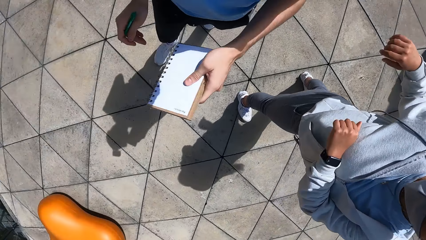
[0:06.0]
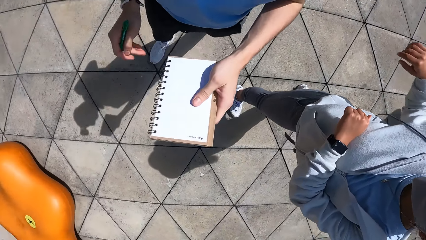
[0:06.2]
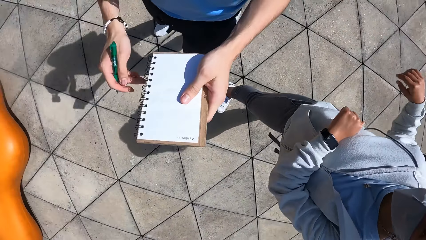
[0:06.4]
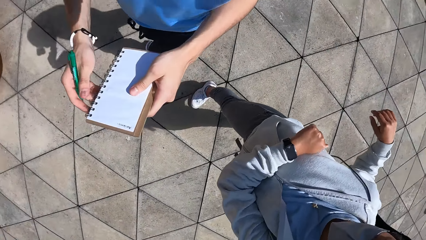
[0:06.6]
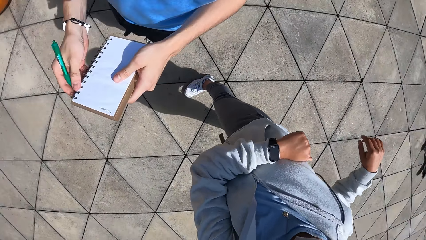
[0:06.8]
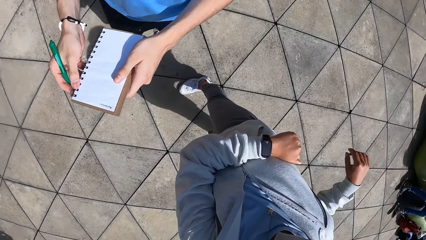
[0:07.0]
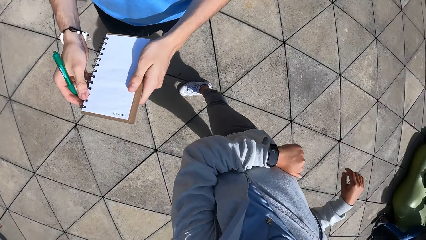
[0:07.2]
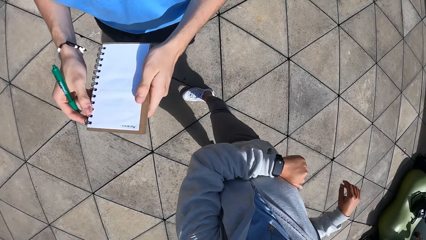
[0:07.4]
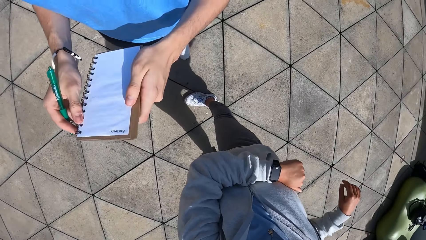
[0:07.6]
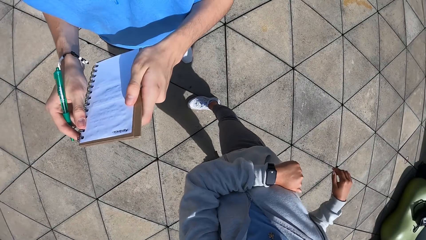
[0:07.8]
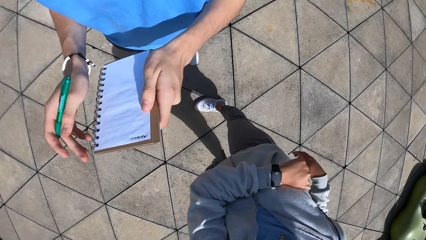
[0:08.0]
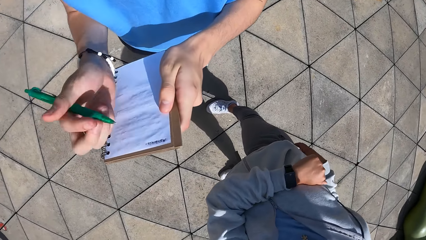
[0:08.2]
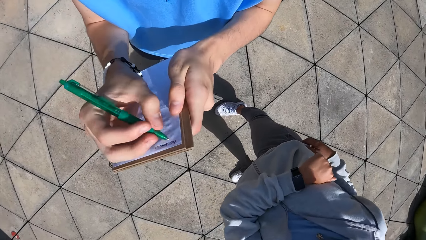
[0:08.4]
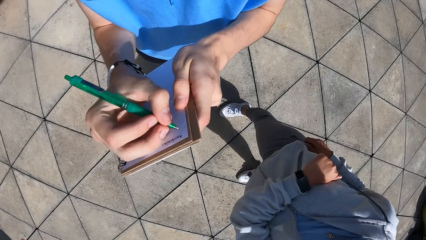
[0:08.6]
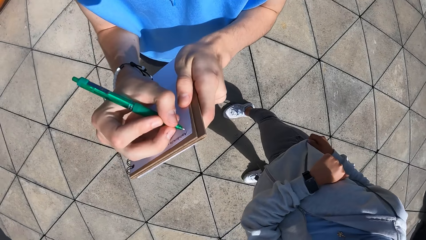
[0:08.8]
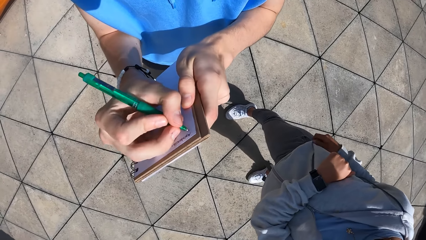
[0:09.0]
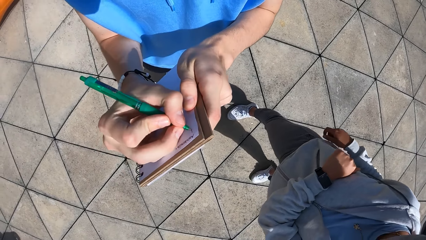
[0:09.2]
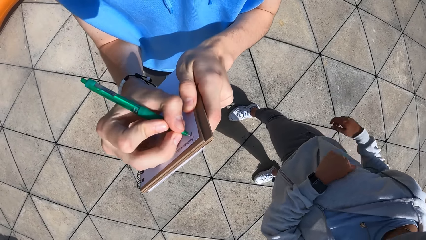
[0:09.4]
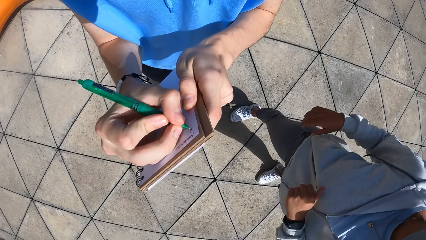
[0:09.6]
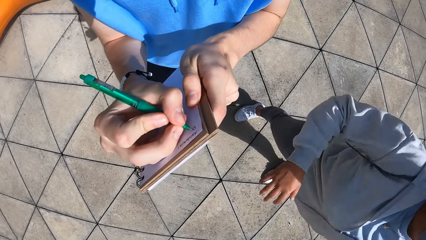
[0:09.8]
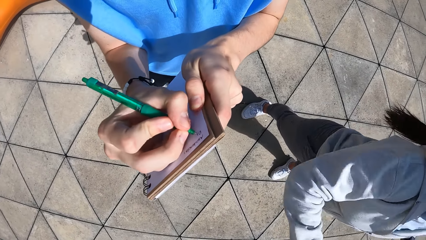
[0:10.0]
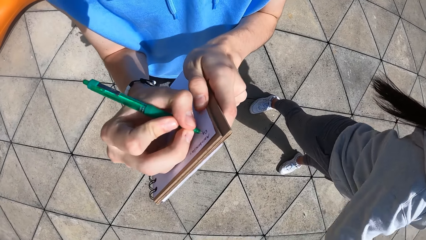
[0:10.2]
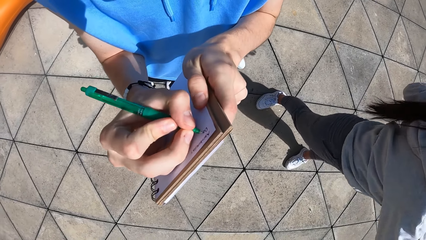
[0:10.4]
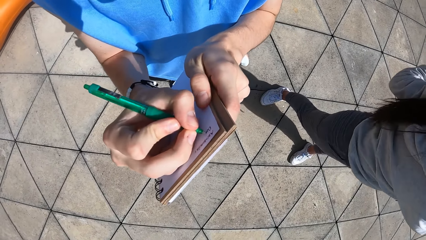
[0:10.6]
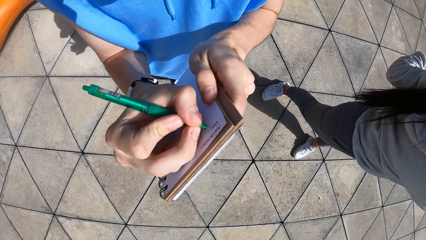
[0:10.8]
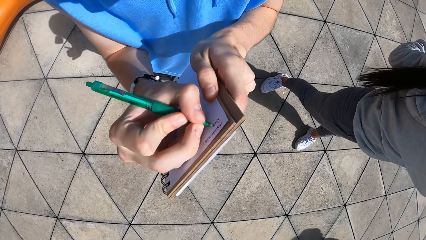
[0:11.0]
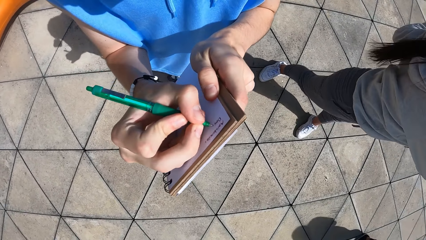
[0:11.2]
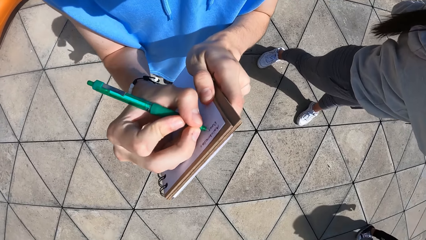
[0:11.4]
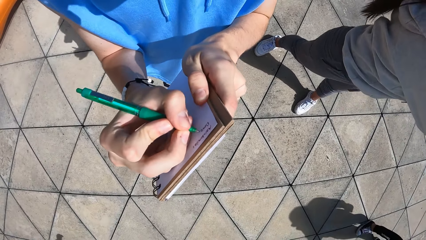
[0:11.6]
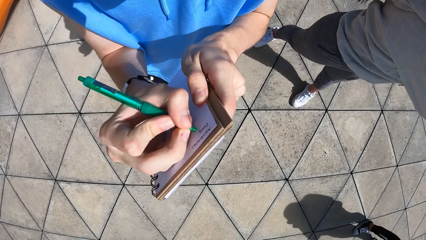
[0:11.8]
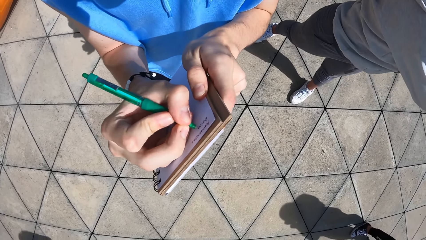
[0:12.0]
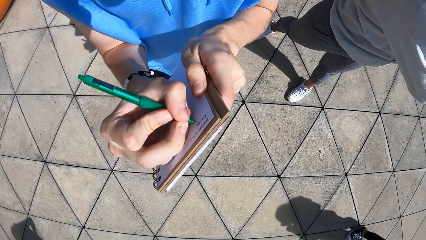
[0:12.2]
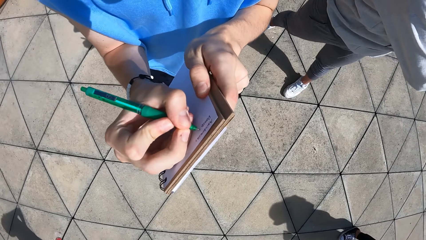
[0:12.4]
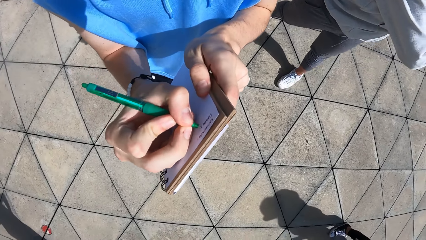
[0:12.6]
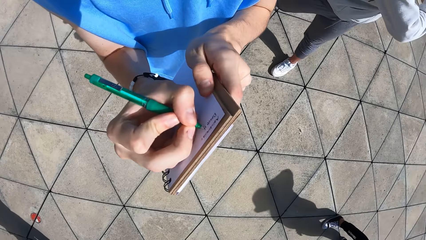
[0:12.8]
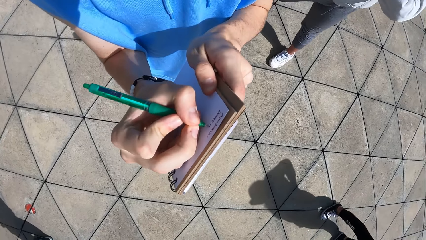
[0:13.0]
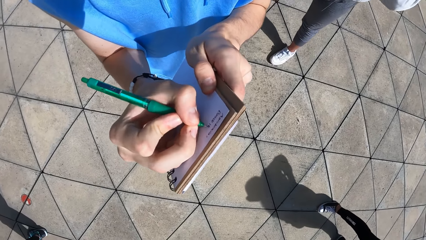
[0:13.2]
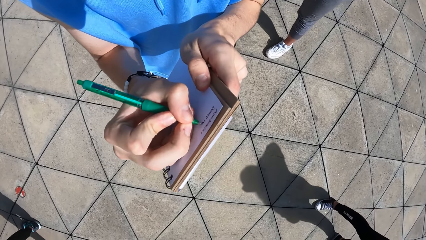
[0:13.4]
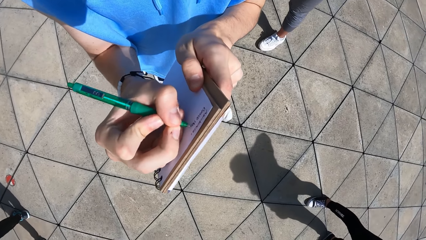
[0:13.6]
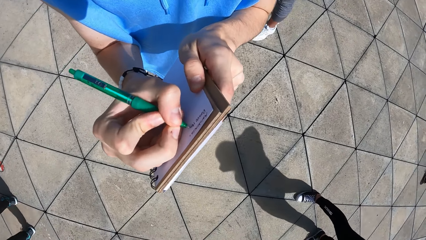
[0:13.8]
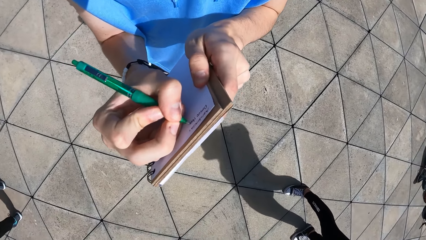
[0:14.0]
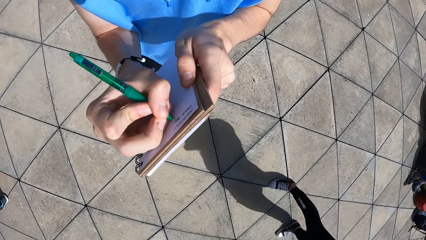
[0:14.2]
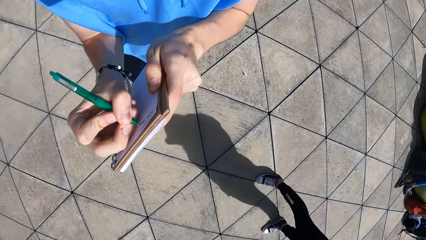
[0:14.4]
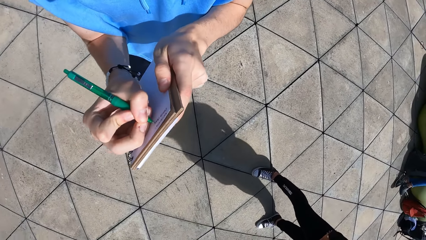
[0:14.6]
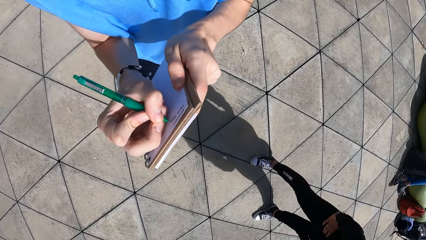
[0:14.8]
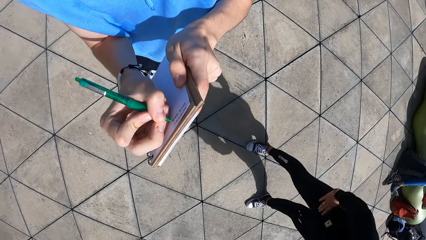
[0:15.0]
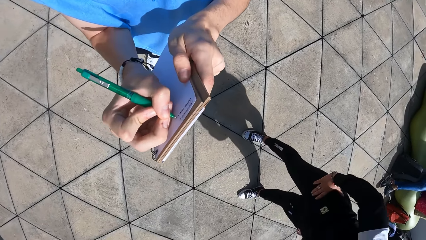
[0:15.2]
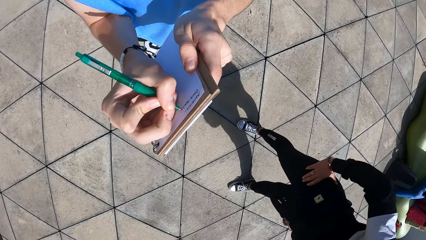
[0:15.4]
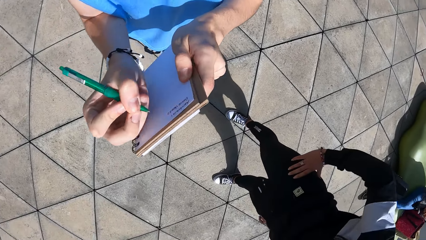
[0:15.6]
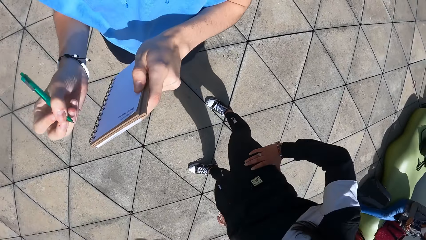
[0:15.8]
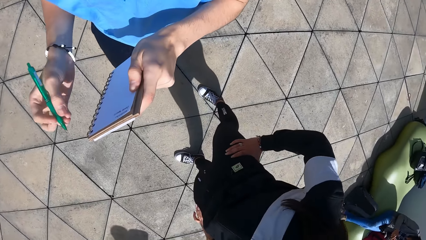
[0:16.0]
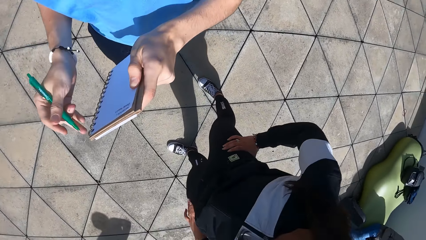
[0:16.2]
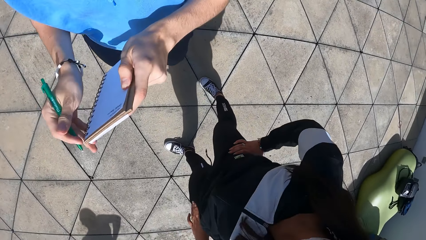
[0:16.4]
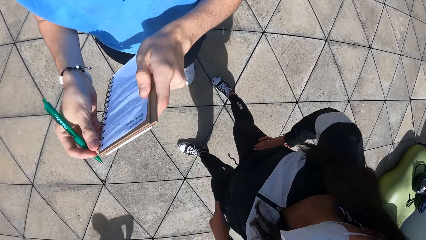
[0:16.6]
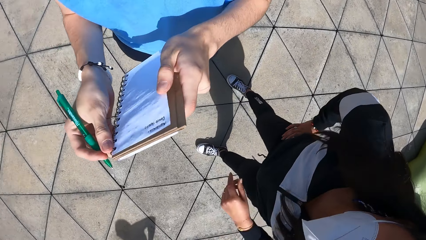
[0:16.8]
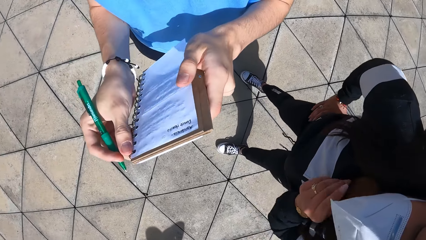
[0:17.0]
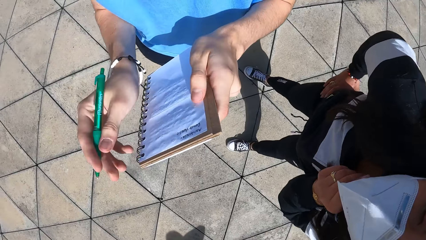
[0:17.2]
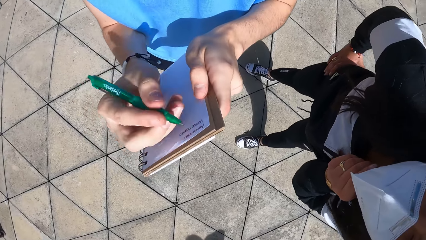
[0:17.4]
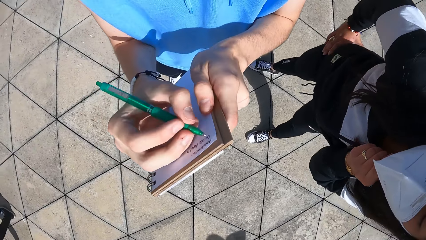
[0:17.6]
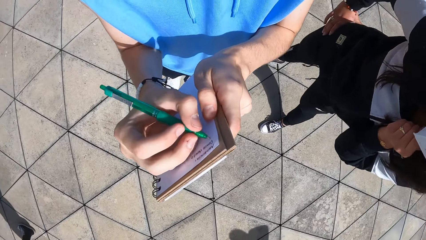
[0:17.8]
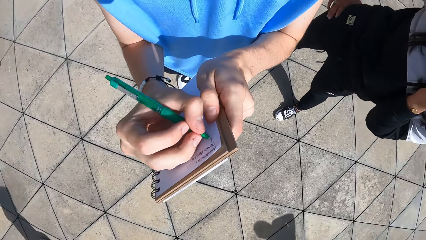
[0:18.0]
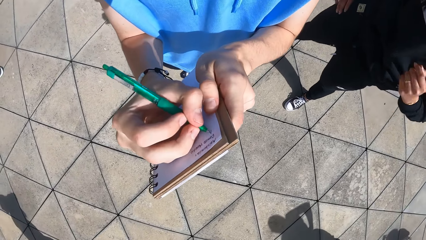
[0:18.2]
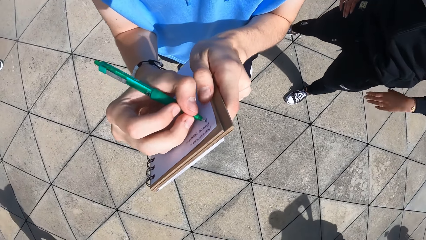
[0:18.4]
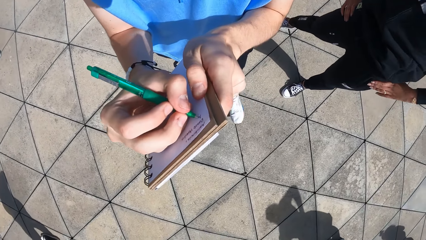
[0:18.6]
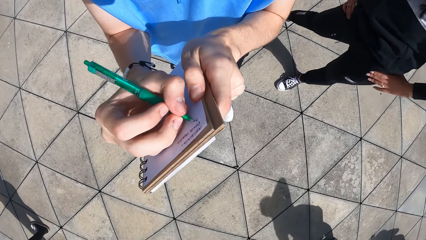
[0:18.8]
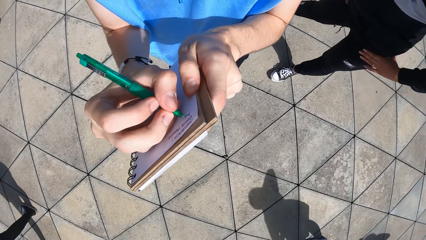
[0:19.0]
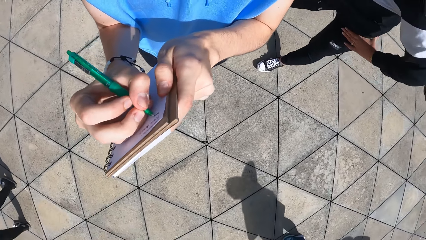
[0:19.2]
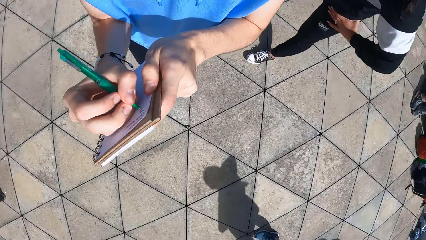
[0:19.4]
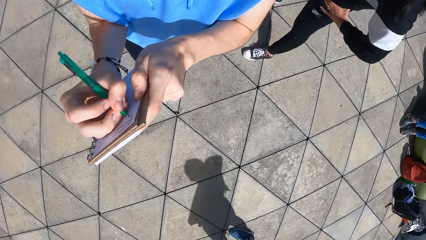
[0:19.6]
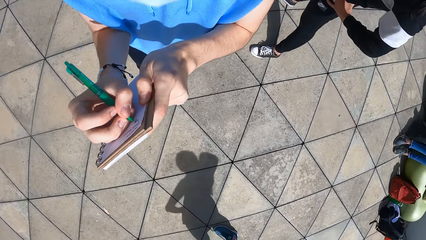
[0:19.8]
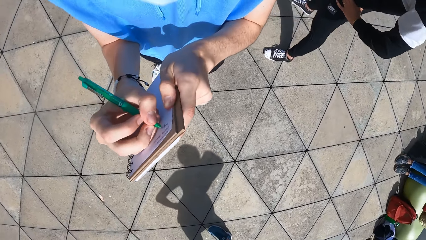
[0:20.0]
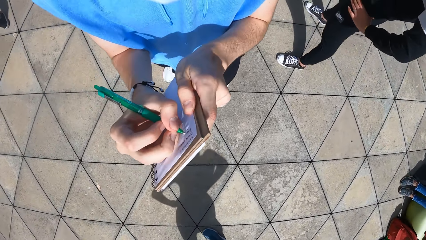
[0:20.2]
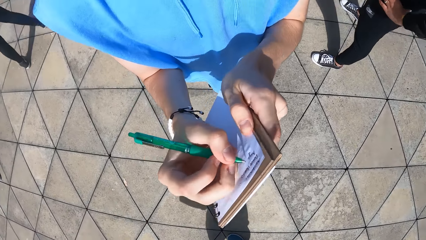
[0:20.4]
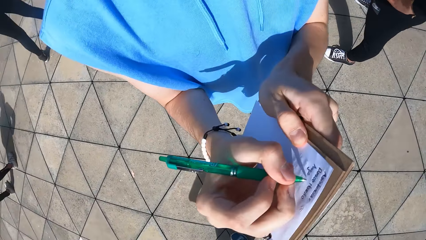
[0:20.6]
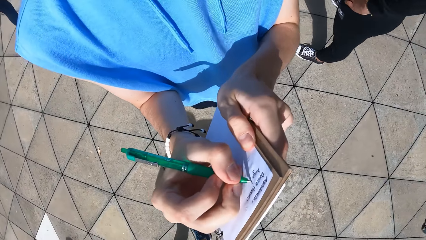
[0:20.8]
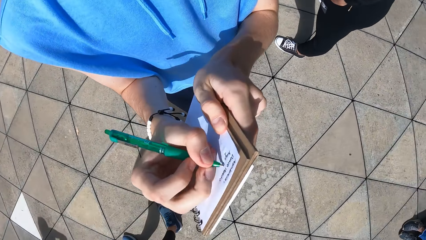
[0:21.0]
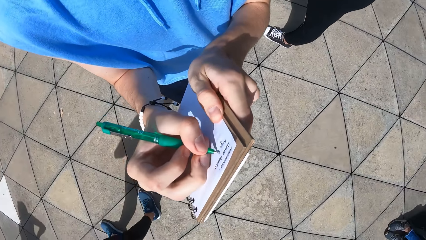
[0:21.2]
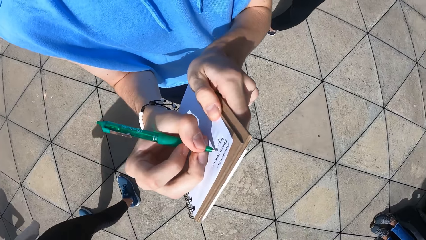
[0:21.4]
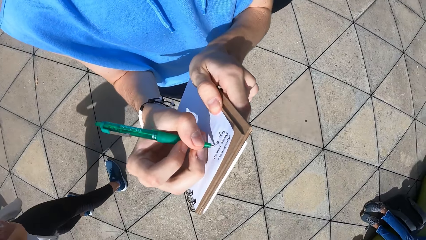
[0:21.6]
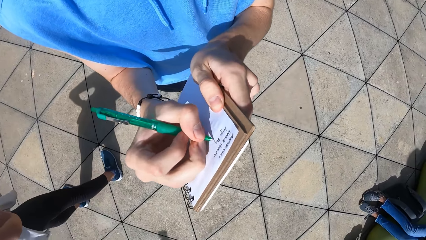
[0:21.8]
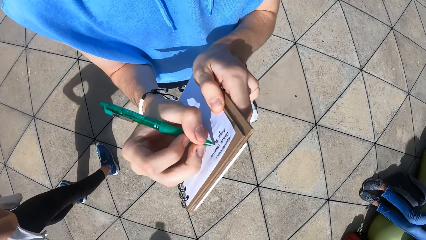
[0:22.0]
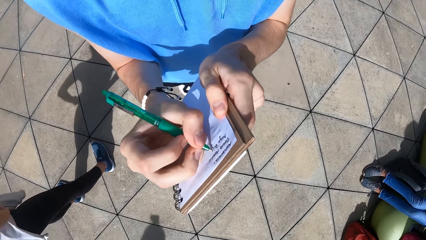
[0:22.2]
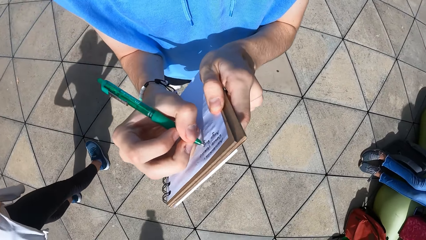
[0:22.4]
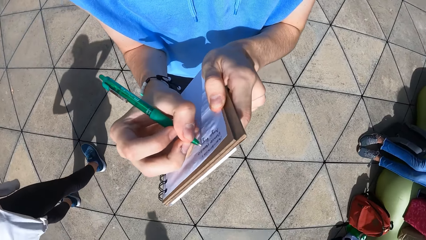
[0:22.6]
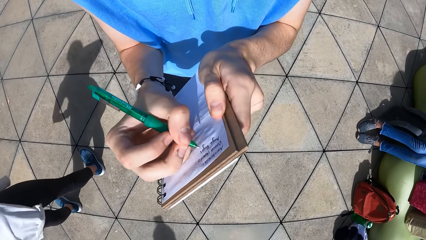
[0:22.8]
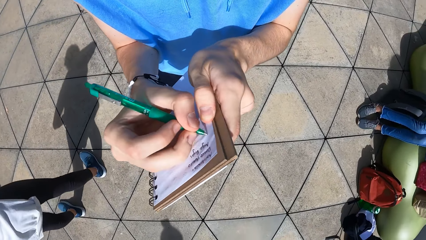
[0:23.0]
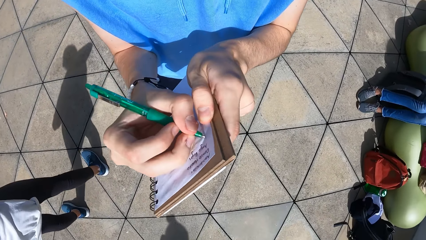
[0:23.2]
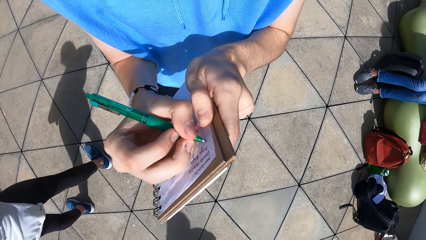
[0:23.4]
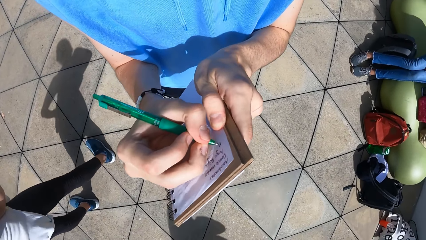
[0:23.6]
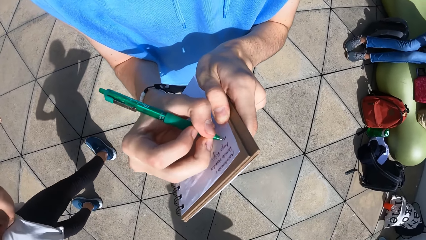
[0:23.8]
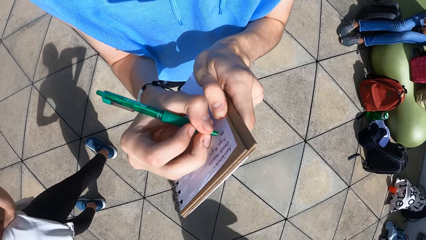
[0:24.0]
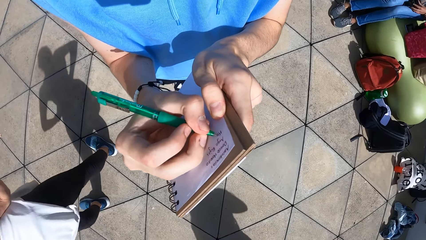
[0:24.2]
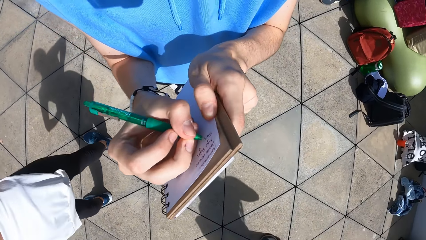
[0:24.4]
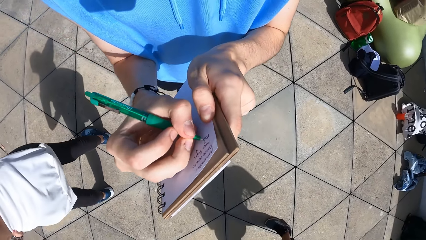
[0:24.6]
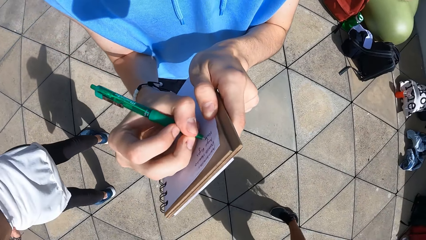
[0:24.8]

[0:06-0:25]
The camera wearer taps the book with his left hand. He walks. He holds the jotter with both hands. He touches the notebook with both hands. He writes in the jotter with the pen in his right hand. He walks. He holds the book using both hands. He writes on the book and walks.
